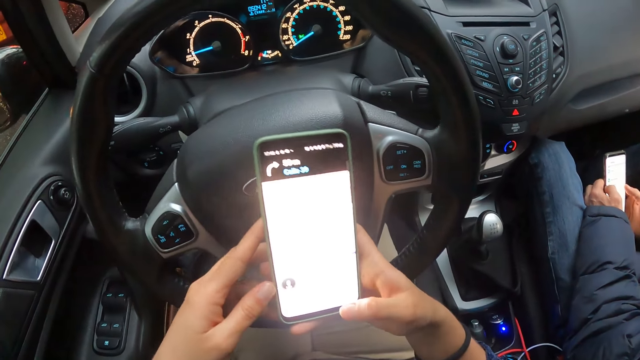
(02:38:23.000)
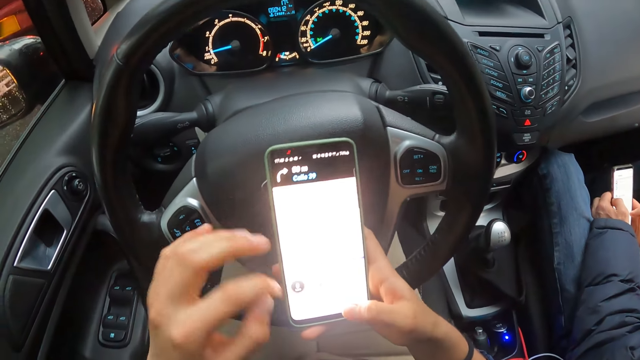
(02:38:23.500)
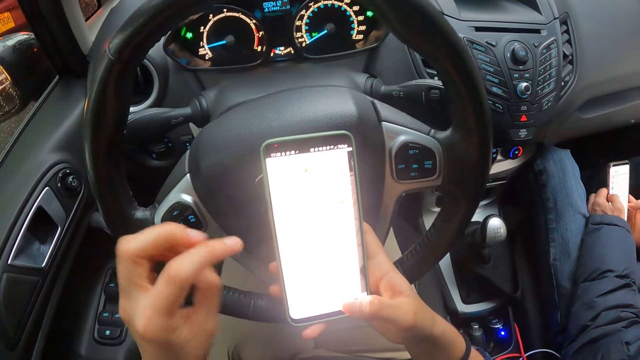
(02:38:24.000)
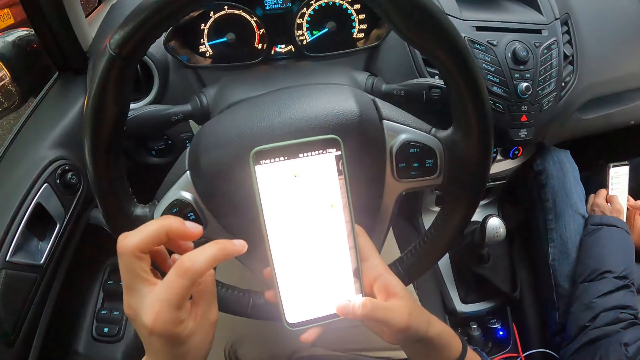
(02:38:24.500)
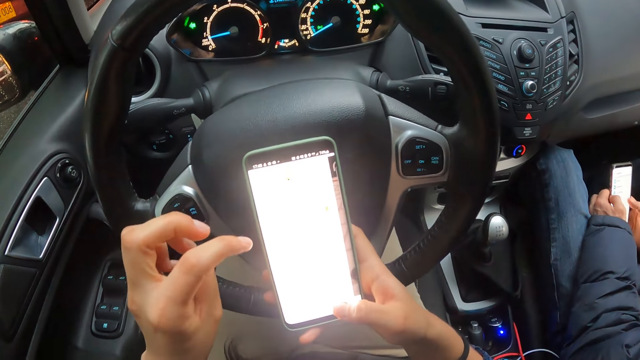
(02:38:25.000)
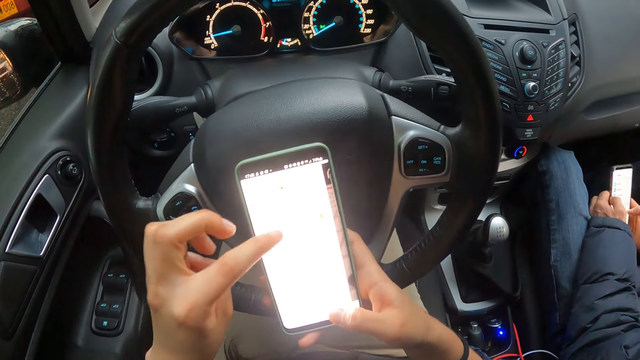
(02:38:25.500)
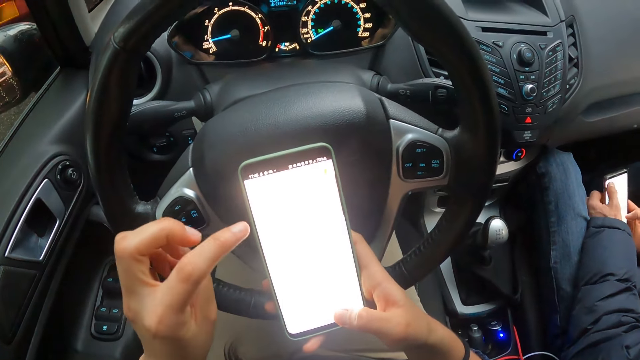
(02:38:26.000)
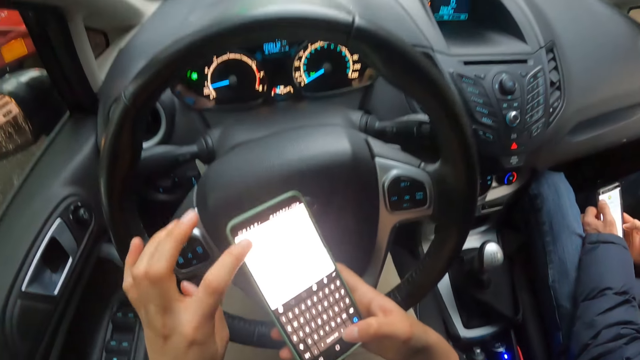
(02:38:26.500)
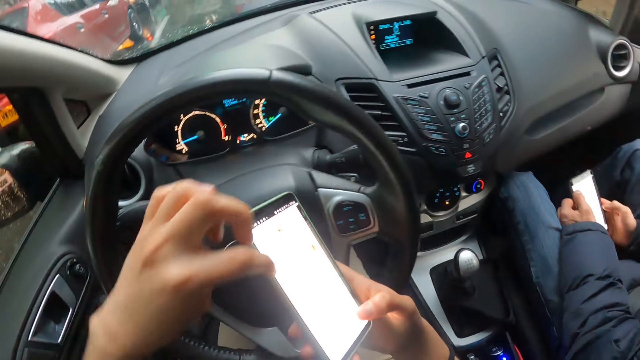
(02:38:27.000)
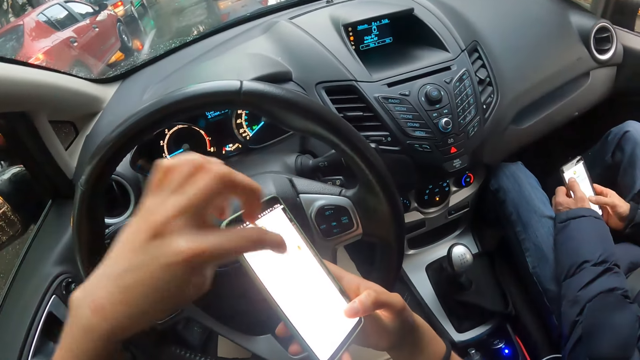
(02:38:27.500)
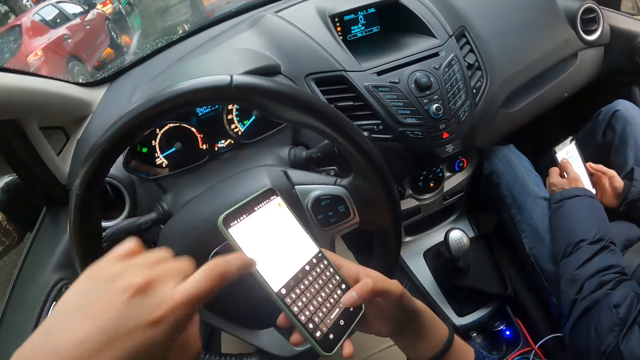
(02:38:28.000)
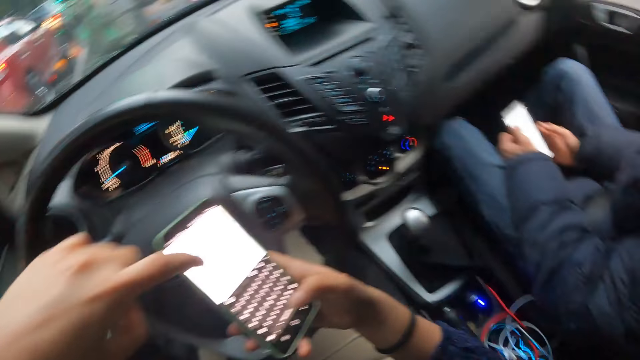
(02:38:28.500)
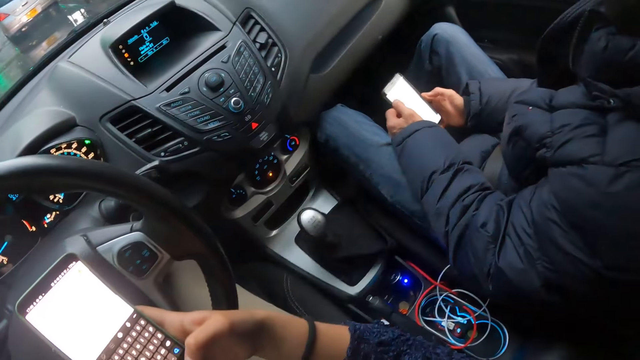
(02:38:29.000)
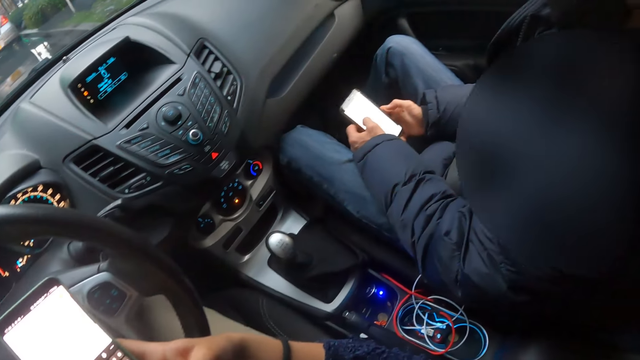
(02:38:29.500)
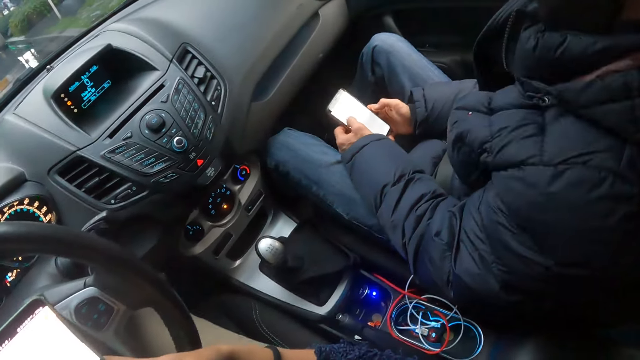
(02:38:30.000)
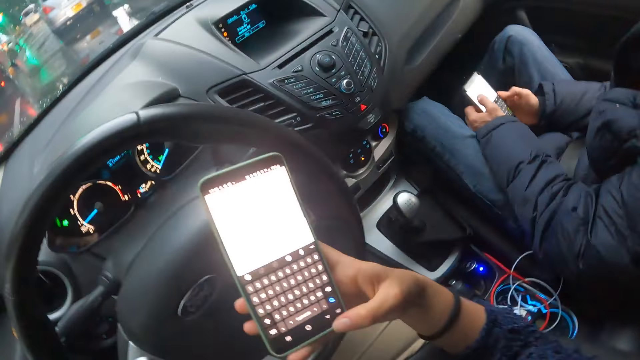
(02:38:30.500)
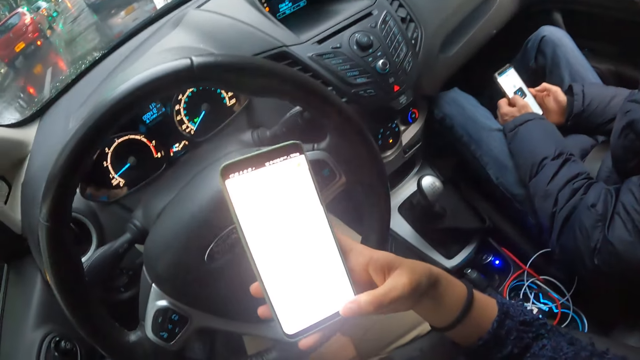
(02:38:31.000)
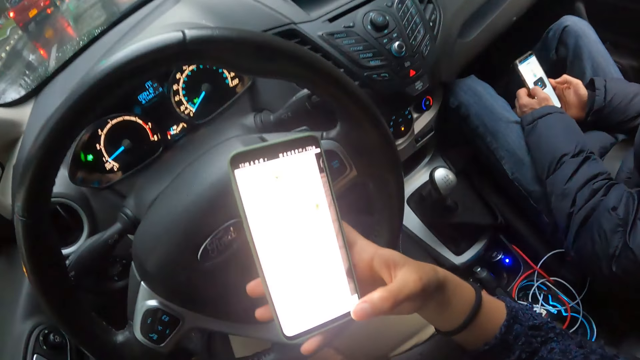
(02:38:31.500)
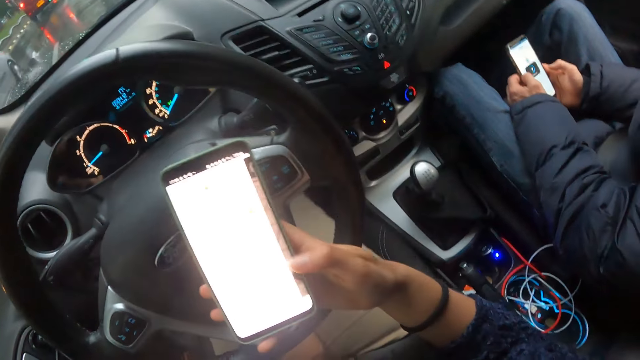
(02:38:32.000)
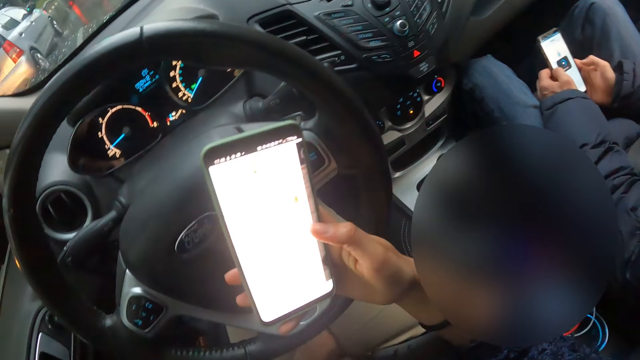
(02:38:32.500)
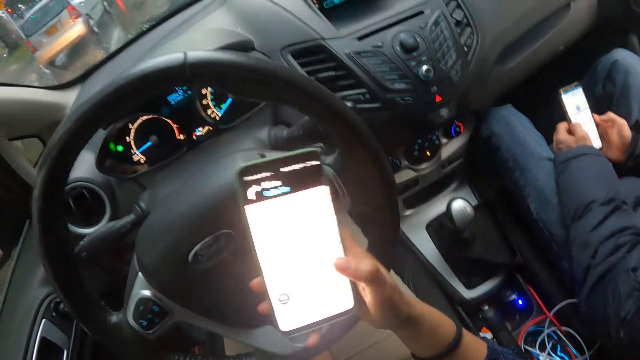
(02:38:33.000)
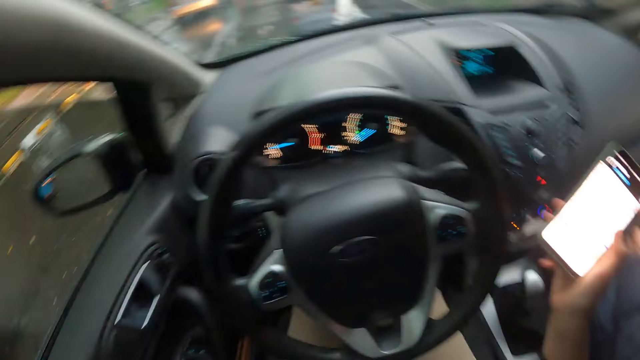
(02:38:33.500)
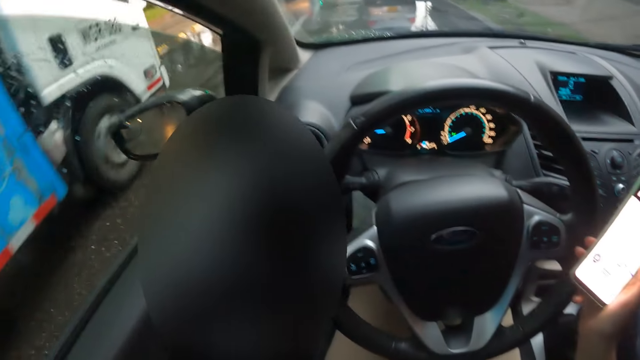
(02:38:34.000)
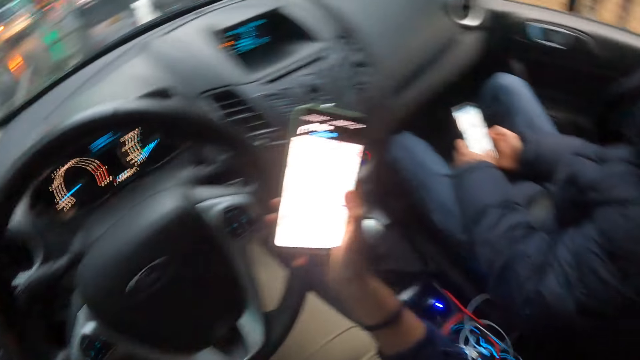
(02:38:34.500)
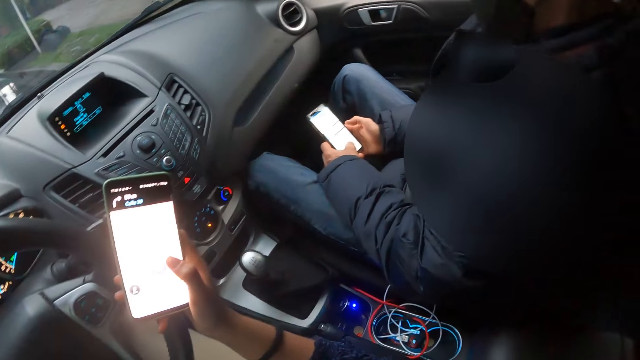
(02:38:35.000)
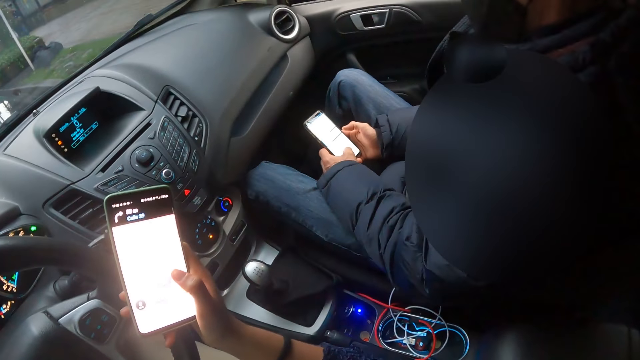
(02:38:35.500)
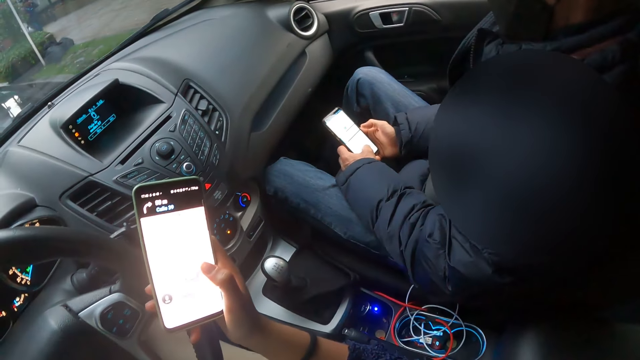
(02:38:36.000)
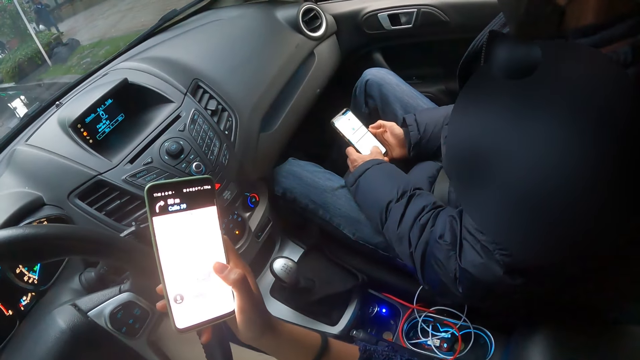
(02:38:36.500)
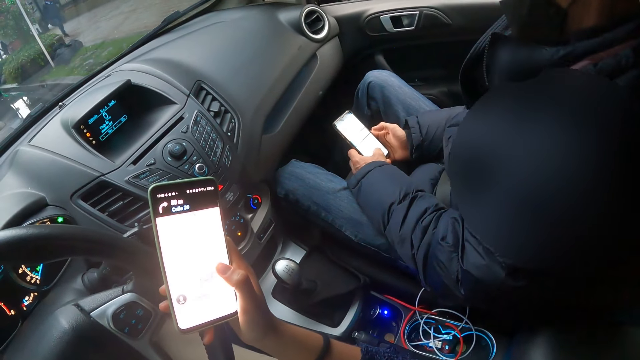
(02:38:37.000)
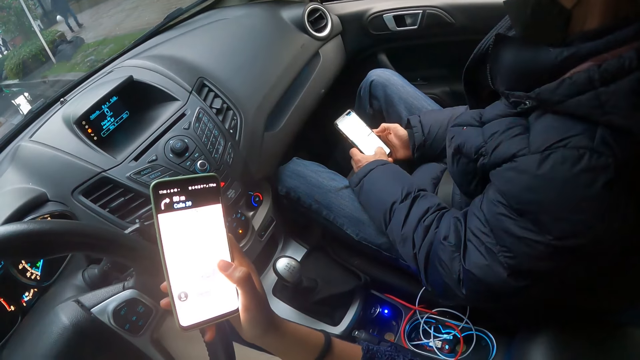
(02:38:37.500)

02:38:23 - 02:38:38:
The camera wearer holds the phone with his right hand. He operates the phone with both hands. He operates the phone with his right hand. He interacts with the man.

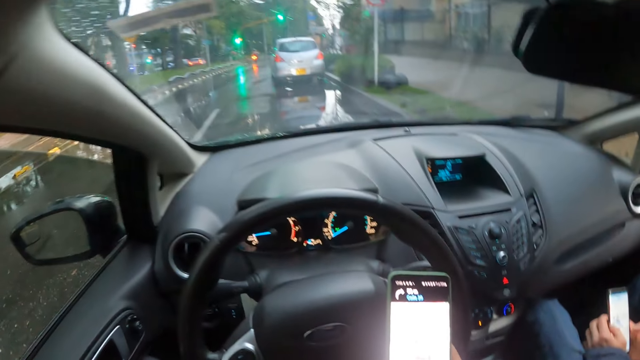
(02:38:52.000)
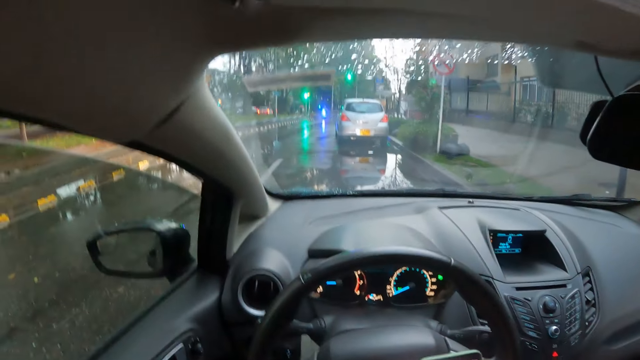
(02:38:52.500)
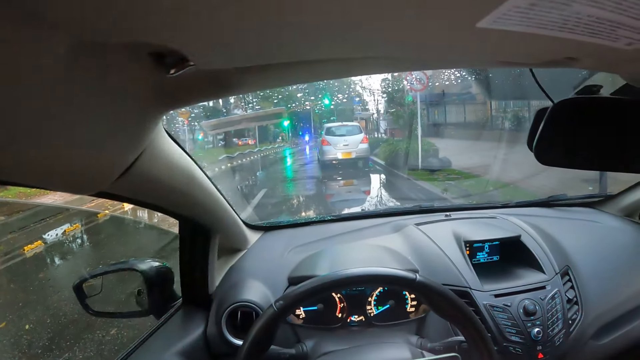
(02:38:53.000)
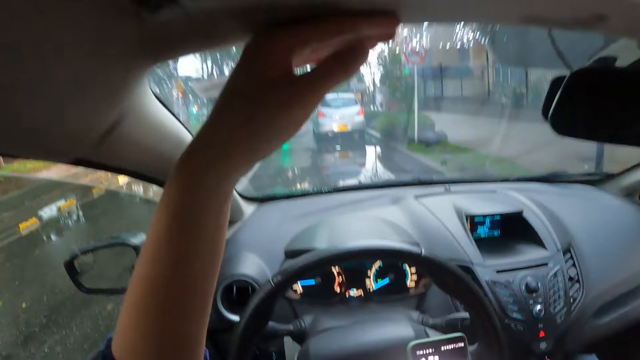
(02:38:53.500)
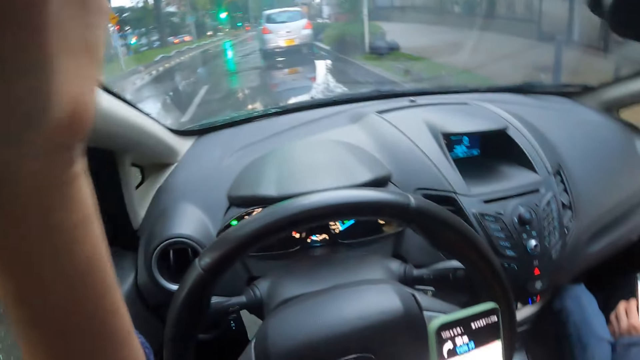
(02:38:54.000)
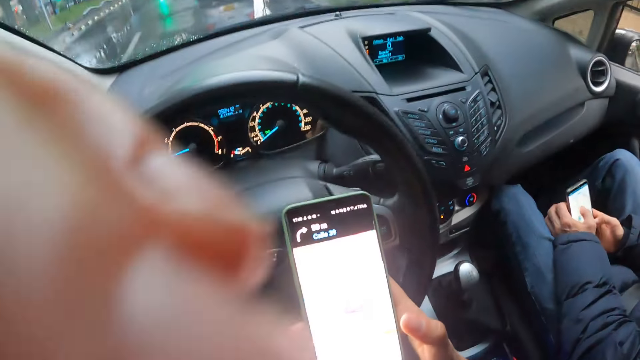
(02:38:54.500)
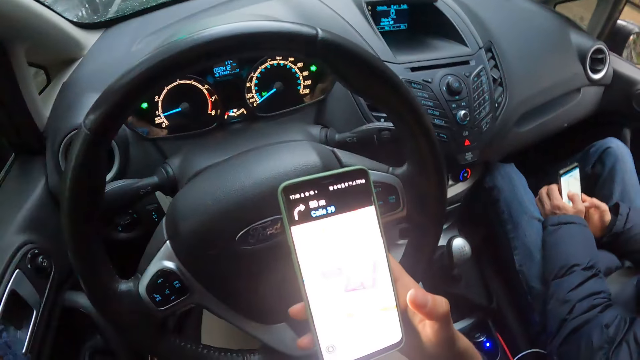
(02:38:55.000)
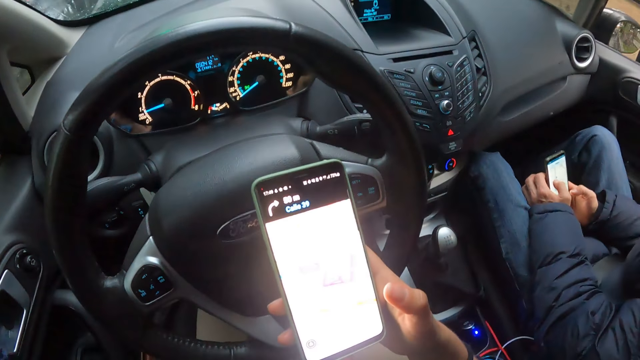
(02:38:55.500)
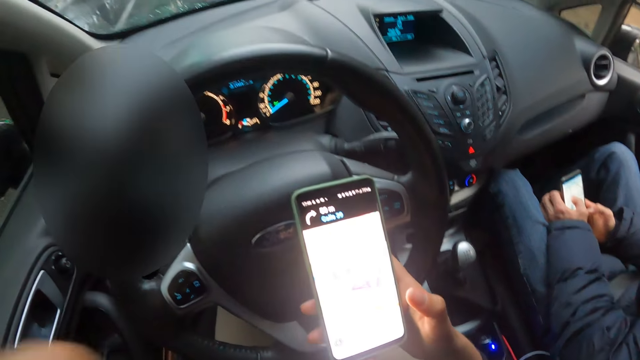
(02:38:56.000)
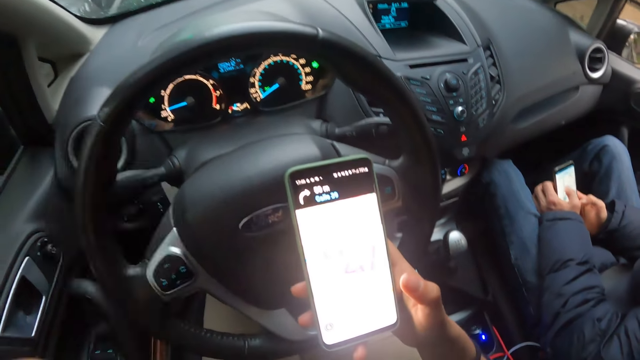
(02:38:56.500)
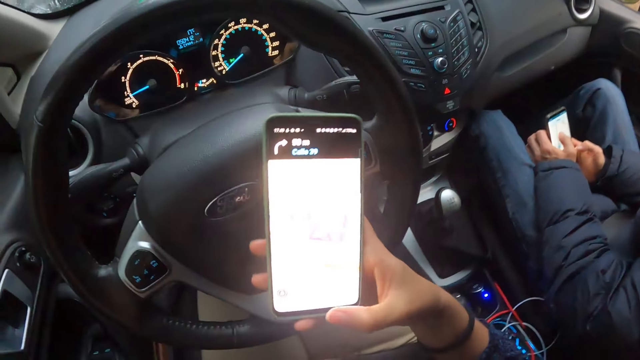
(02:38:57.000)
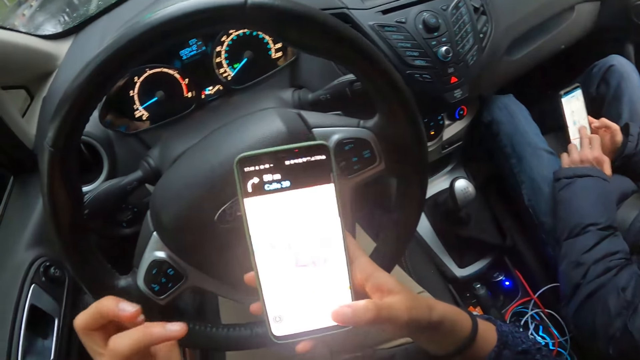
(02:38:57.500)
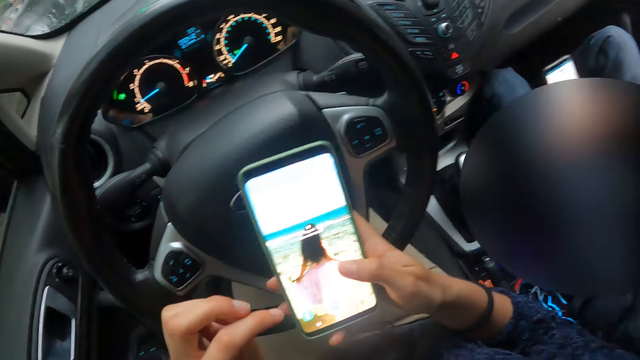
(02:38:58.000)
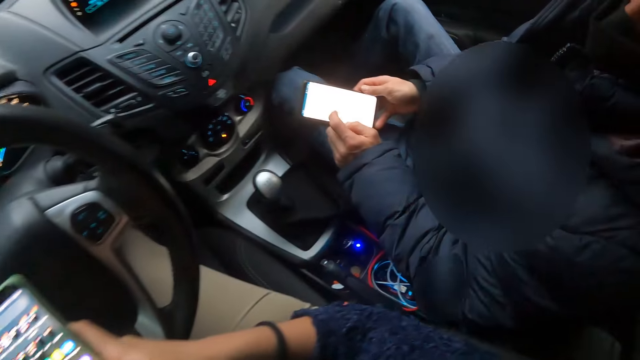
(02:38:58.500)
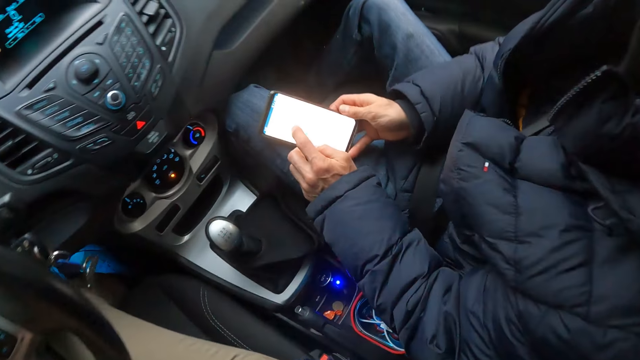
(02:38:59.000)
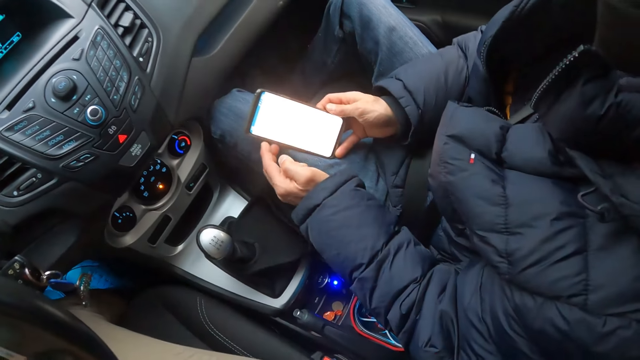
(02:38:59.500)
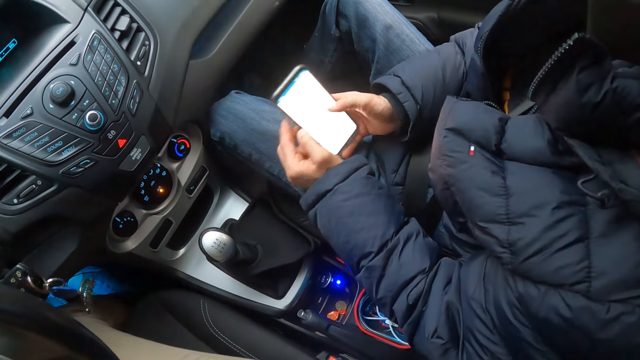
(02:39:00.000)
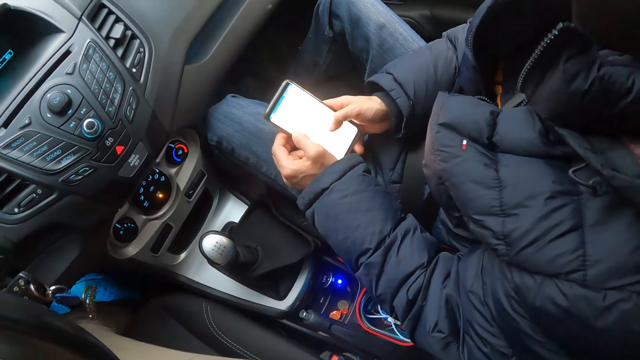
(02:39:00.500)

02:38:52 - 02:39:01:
The camera wearer wipes the car ceiling or windscreen with his left hand. He operates the phone with his left hand.
